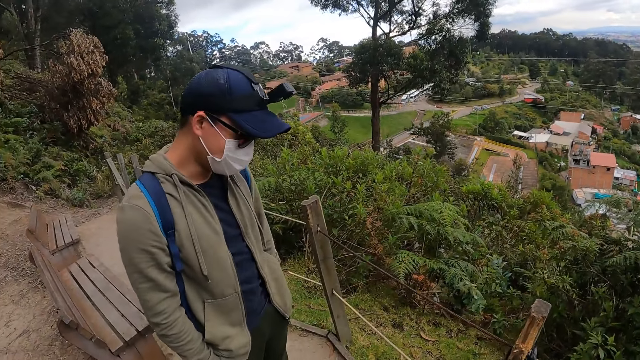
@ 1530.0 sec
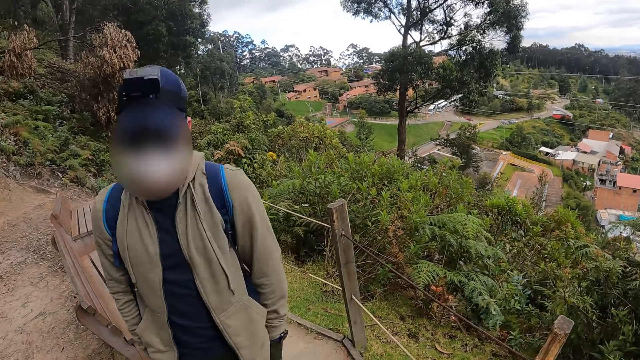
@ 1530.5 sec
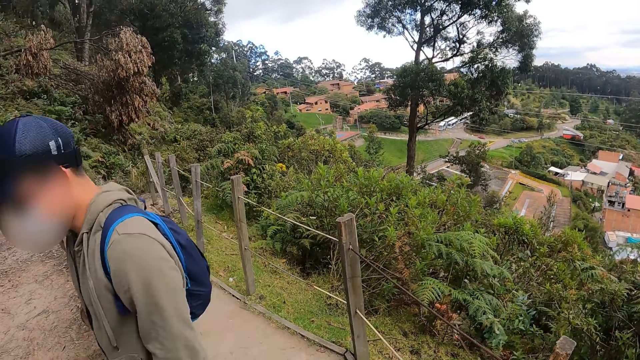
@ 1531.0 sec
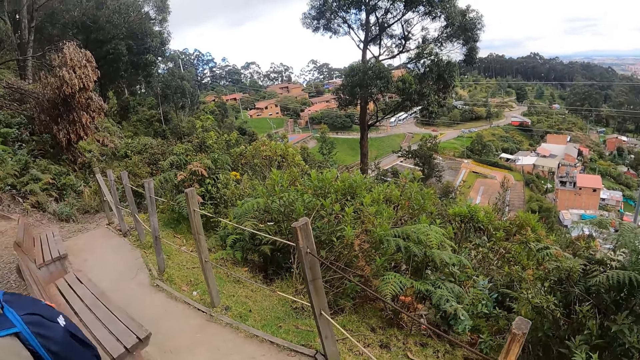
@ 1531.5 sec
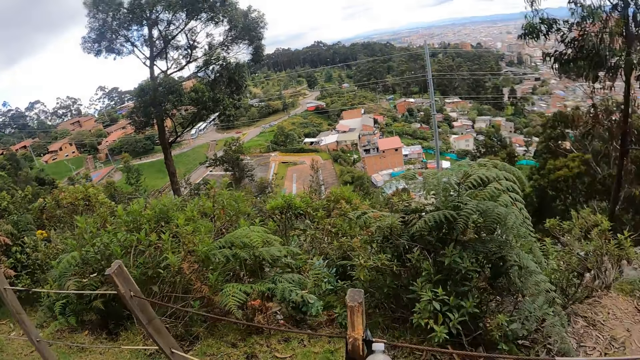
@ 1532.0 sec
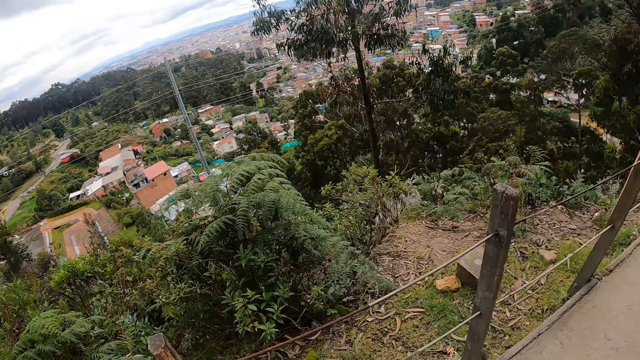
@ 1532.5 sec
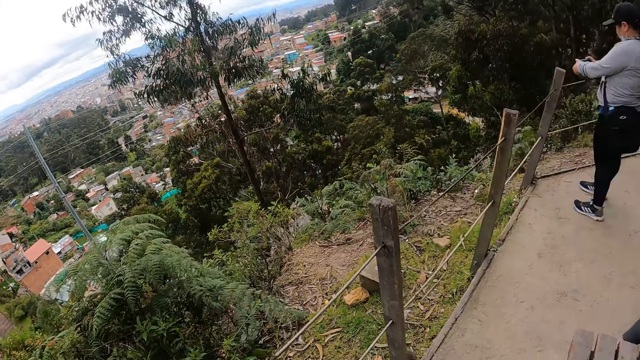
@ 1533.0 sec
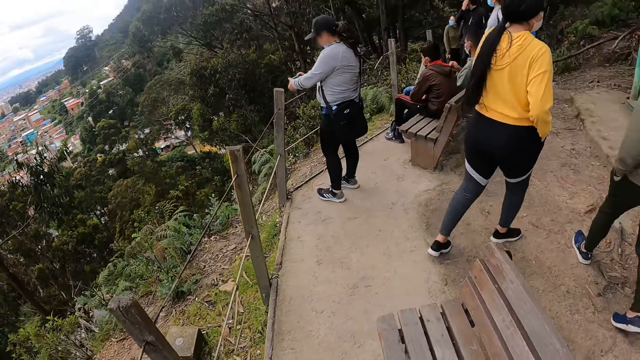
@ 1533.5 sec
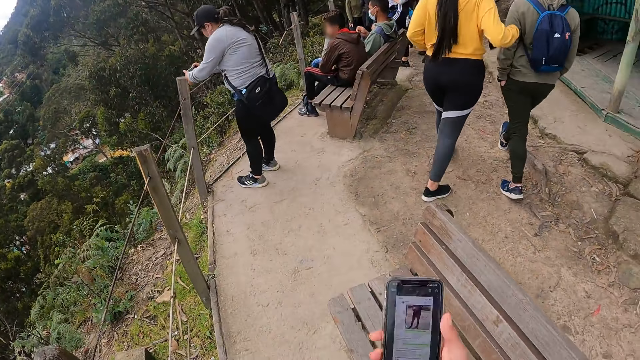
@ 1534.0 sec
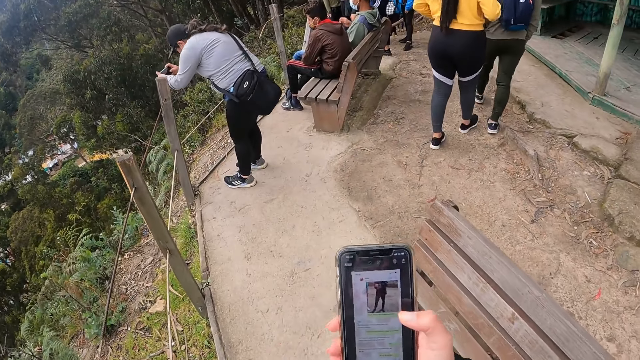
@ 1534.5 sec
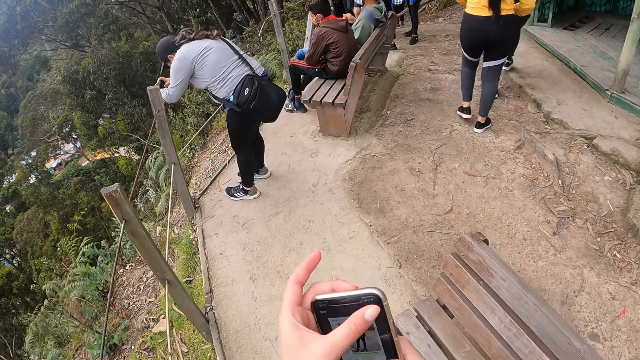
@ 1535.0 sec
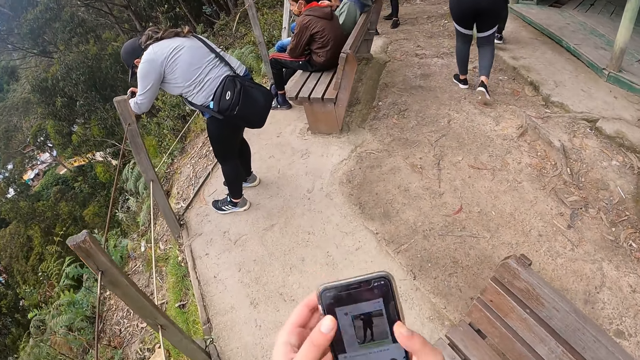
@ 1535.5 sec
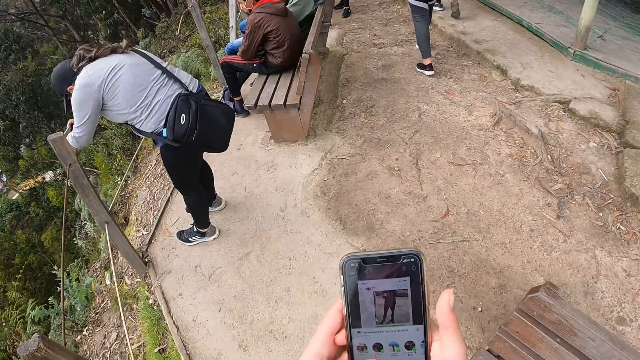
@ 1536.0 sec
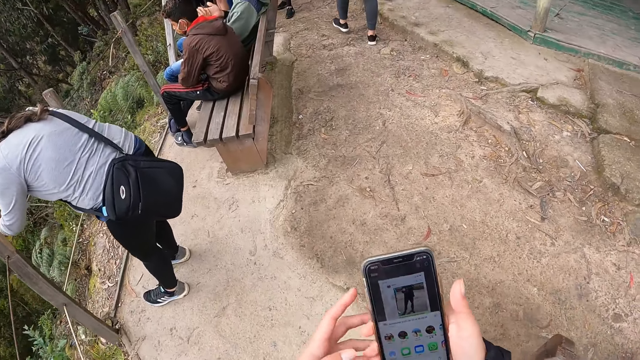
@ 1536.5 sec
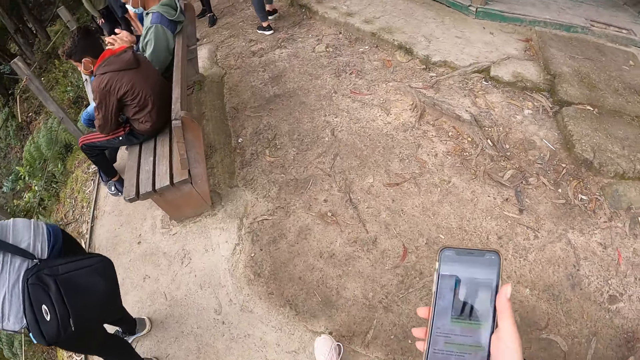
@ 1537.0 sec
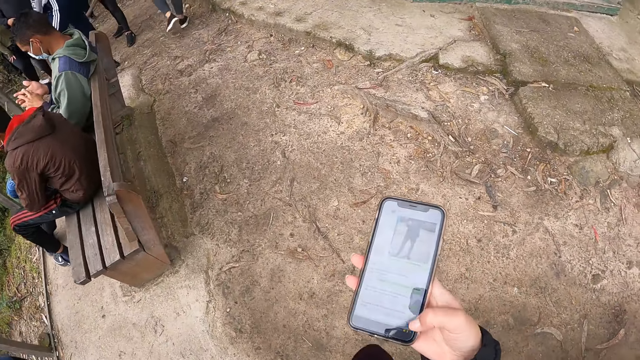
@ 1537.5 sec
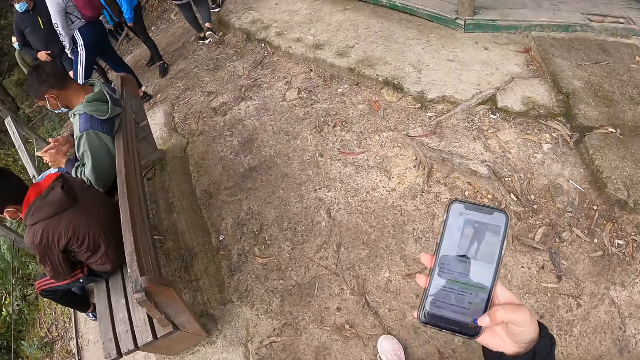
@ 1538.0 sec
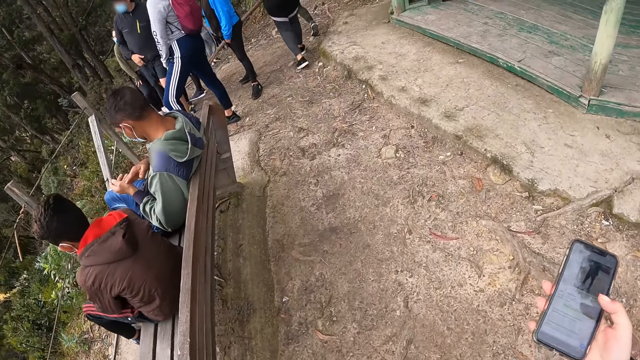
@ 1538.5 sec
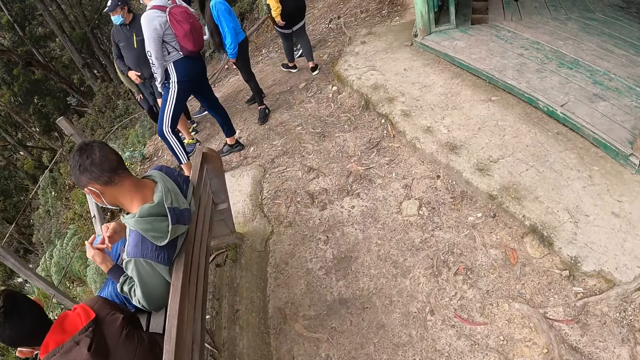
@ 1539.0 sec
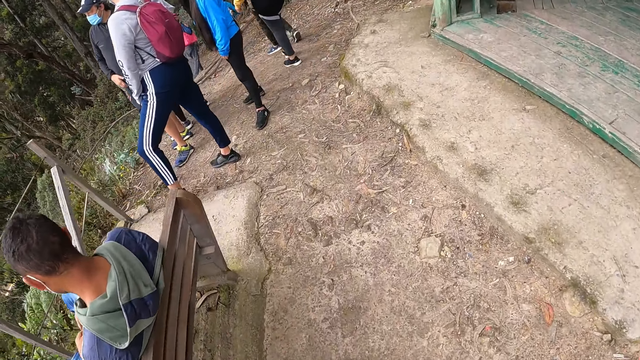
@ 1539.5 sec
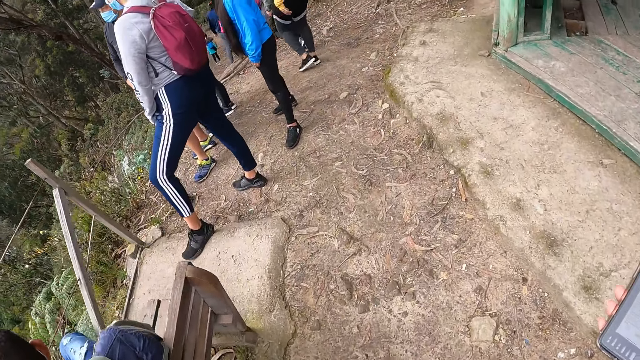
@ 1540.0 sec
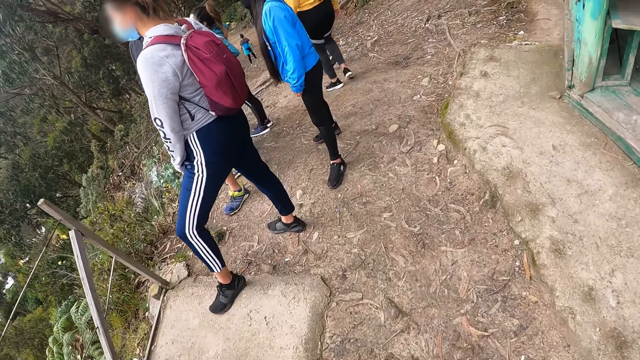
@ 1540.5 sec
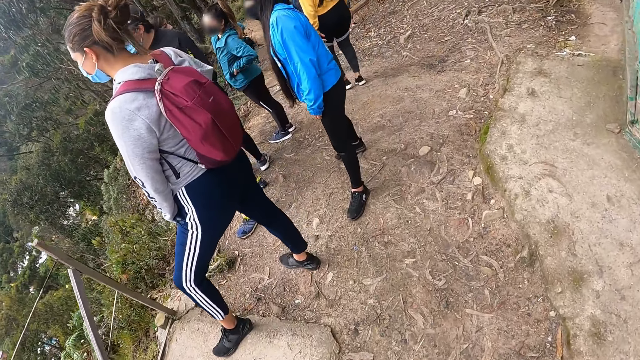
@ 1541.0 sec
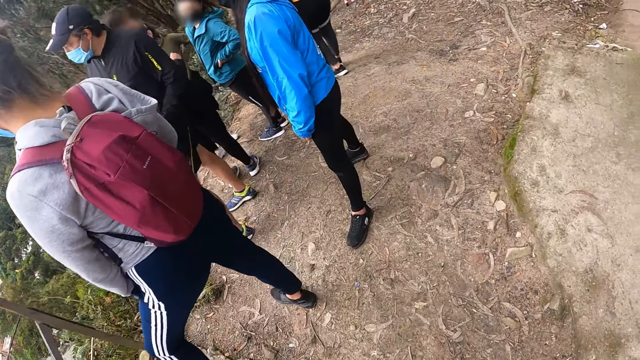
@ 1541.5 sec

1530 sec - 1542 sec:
A man talks to the camera wearer. The camera wearer walks around the park. She operates the phone with her right hand. She lifts up the phone. She operates the phone with both hands. She scrolls the phone. She operates the phone with her right hand. She walks around the park.

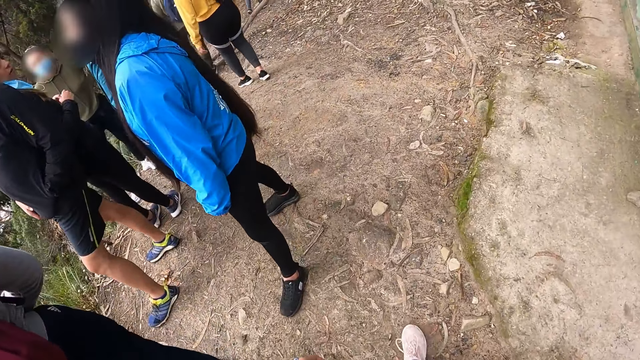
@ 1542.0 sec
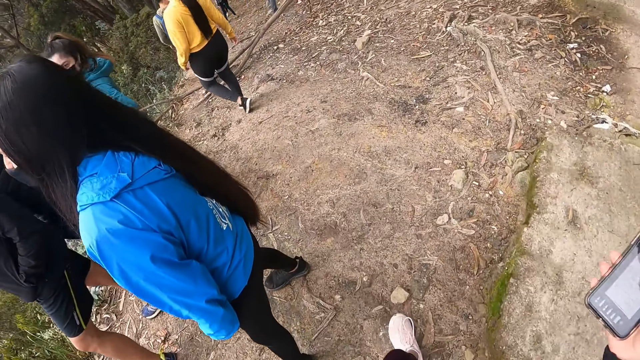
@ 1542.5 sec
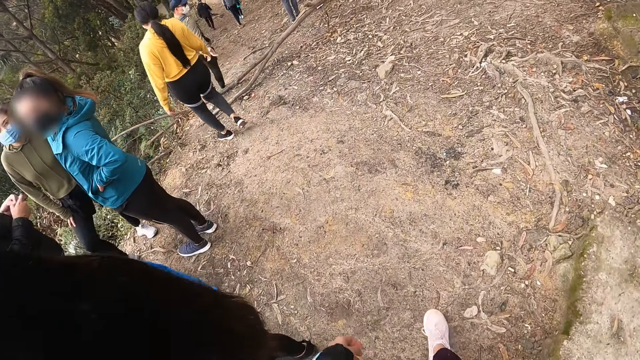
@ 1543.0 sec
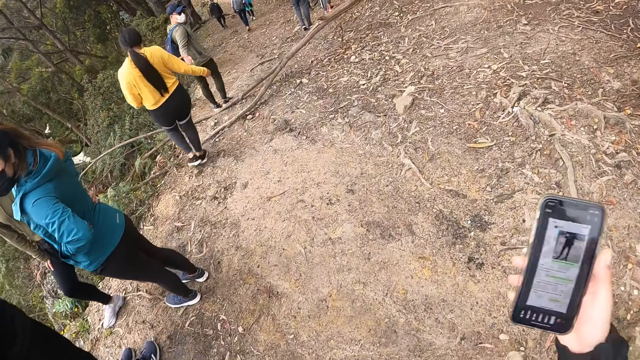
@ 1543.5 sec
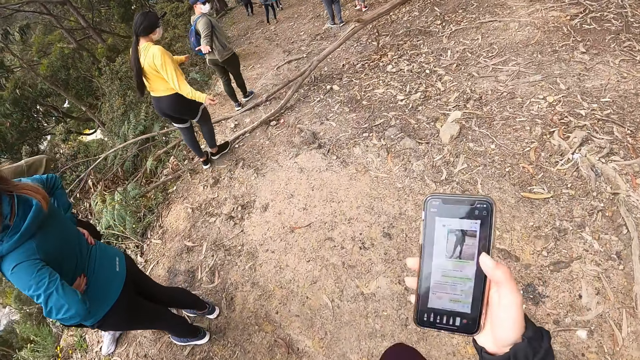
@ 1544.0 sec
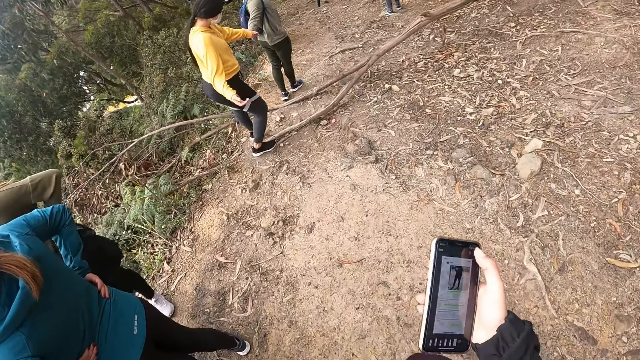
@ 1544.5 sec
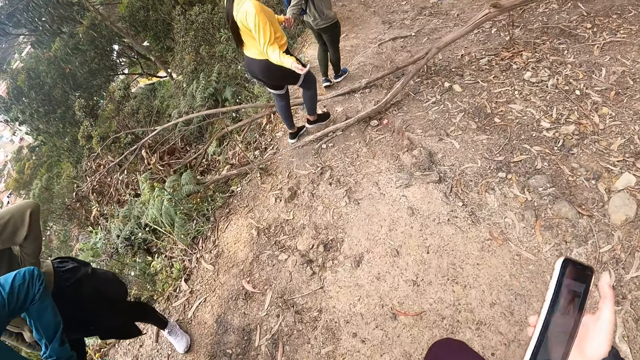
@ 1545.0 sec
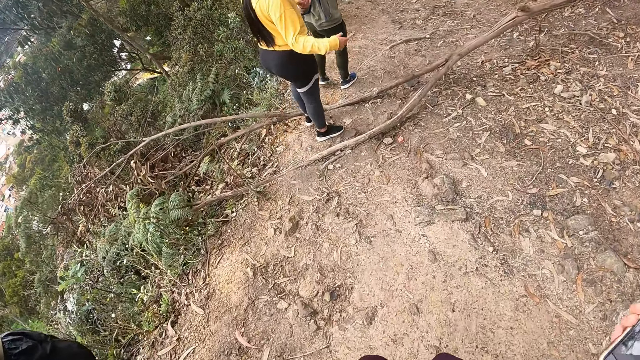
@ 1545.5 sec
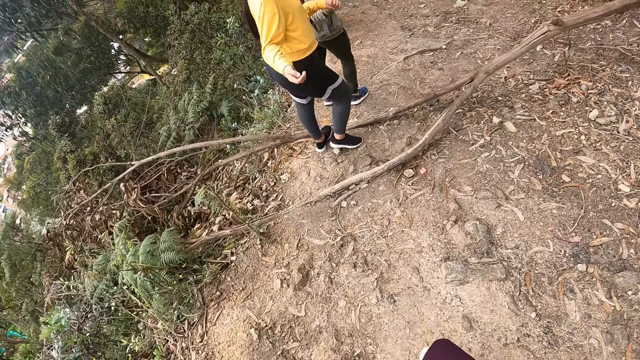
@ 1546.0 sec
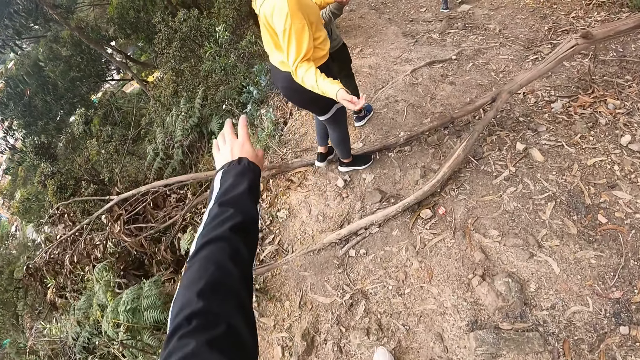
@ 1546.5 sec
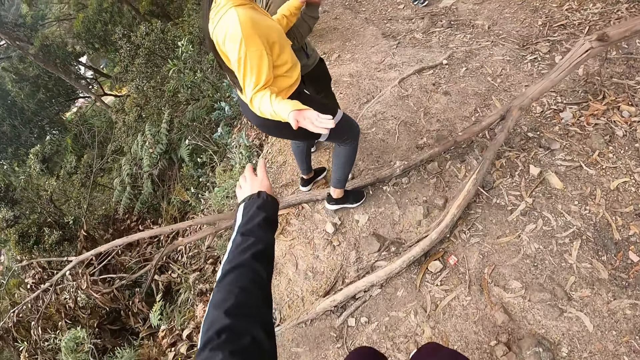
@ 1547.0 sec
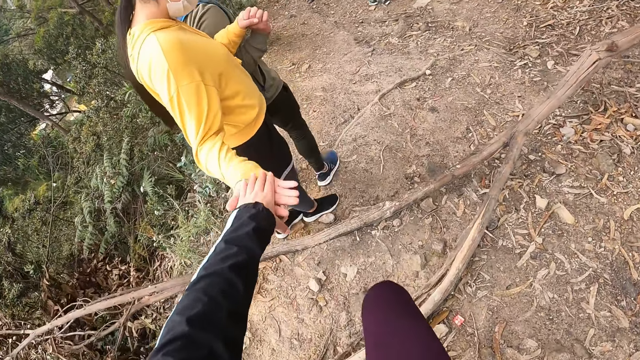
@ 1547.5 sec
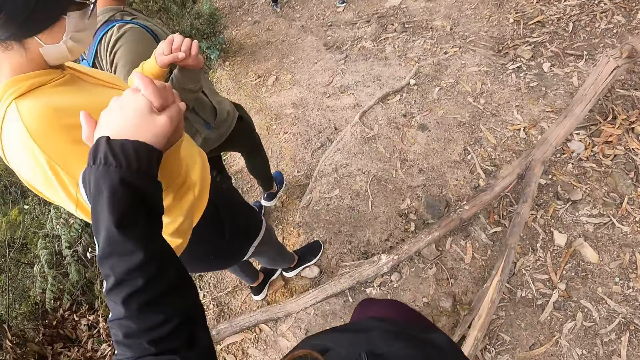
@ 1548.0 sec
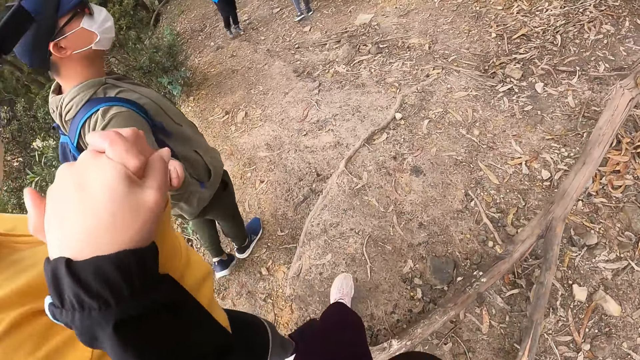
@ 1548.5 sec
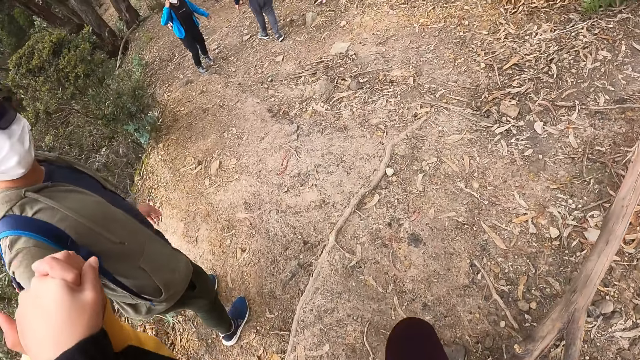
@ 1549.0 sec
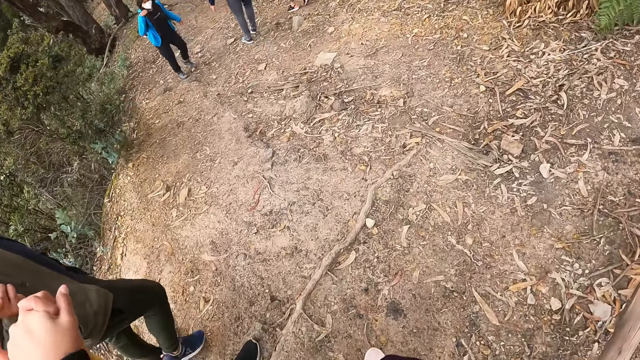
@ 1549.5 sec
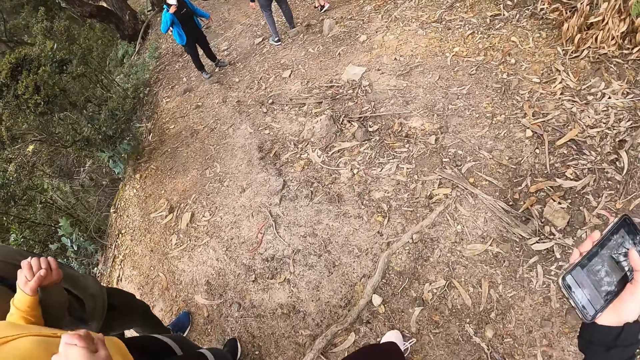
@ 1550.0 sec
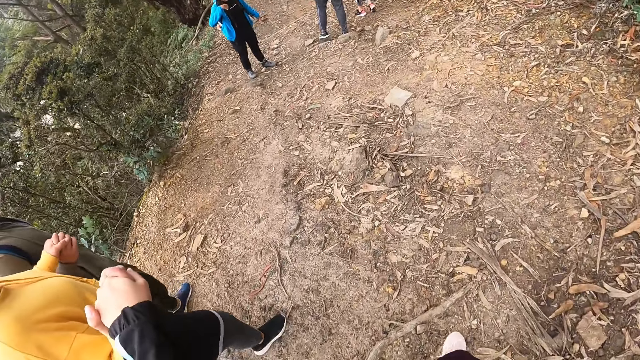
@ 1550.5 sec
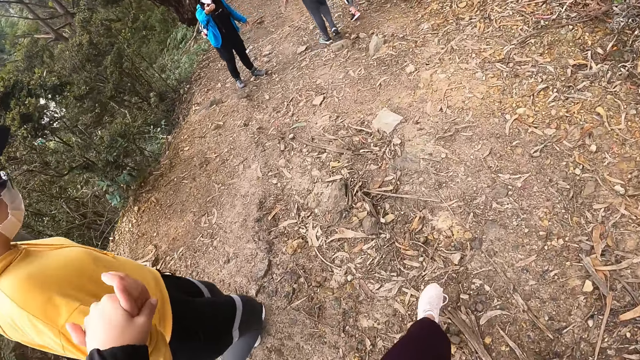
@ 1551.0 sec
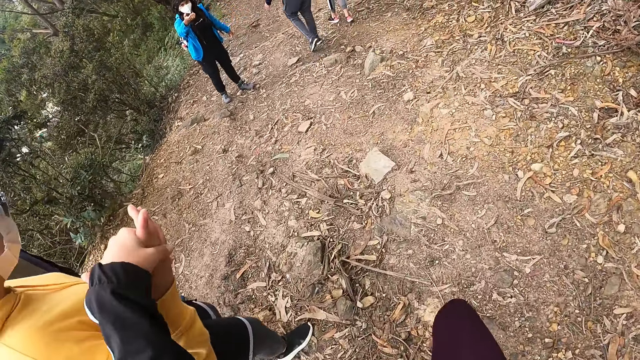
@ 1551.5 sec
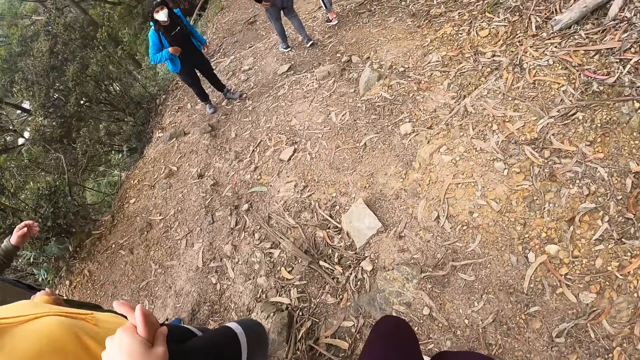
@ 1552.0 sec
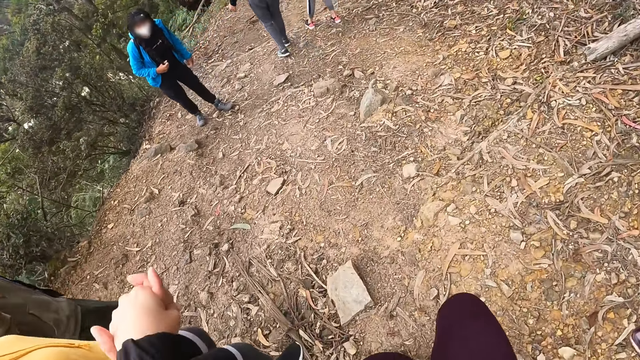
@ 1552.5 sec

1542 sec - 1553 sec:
The camera wearer holds the phone with her right hand on the mountain top. A man holds a woman's hand with his right hand. The camera wearer operates the phone with her right hand. She scrolls the phone. She walks down from the mountain top. She holds the woman's right hand with her left hand. She lifts up the phone. She walks down from the mountain top with a group of people, along the road.
